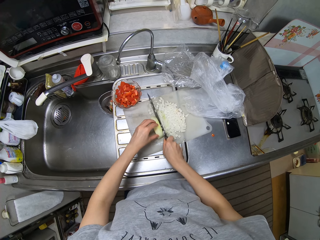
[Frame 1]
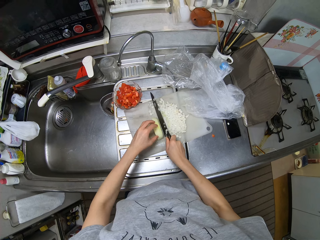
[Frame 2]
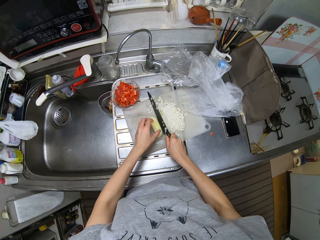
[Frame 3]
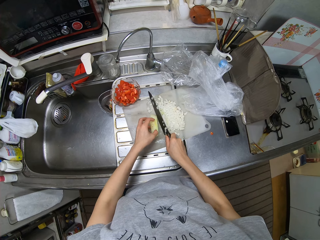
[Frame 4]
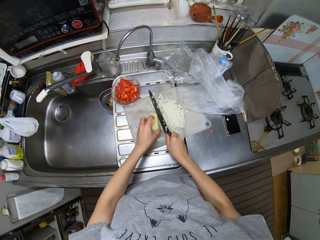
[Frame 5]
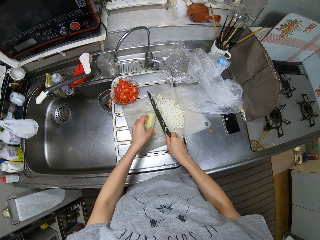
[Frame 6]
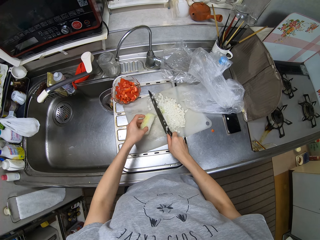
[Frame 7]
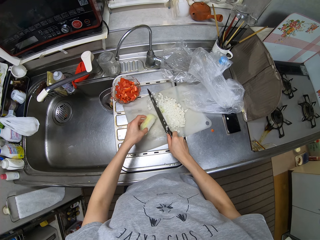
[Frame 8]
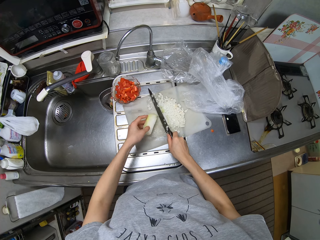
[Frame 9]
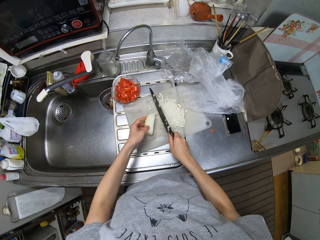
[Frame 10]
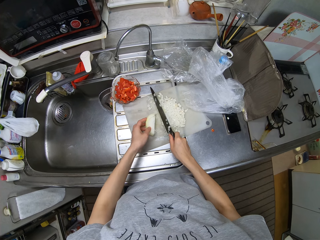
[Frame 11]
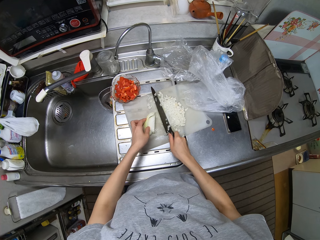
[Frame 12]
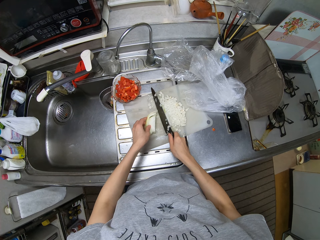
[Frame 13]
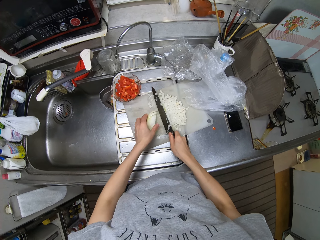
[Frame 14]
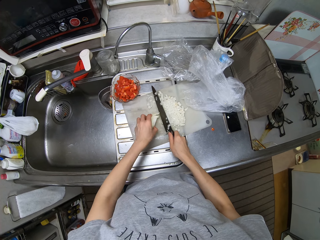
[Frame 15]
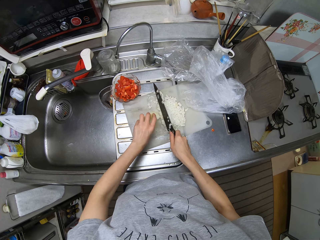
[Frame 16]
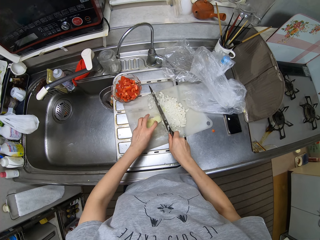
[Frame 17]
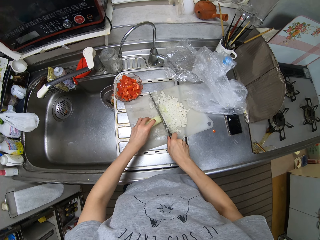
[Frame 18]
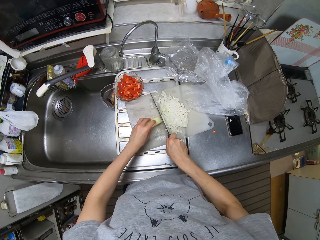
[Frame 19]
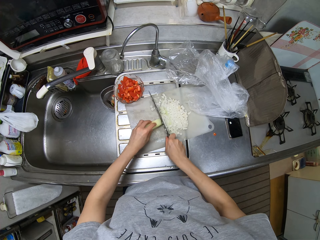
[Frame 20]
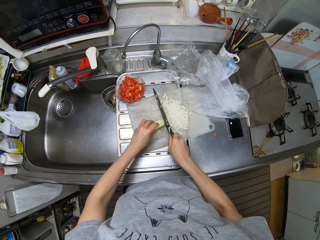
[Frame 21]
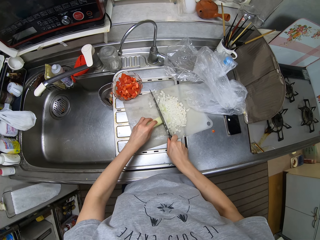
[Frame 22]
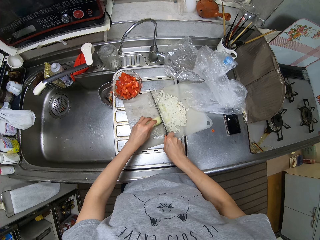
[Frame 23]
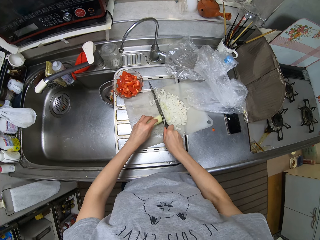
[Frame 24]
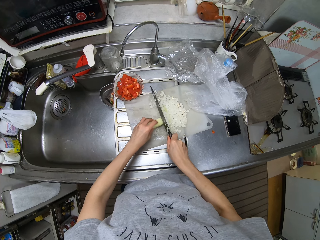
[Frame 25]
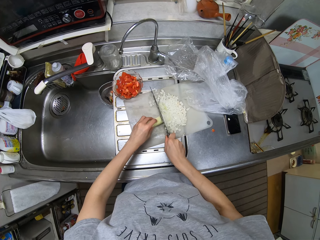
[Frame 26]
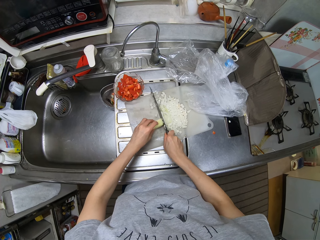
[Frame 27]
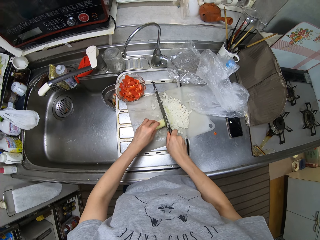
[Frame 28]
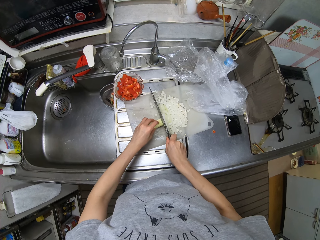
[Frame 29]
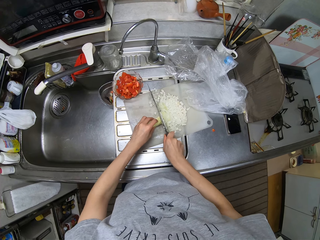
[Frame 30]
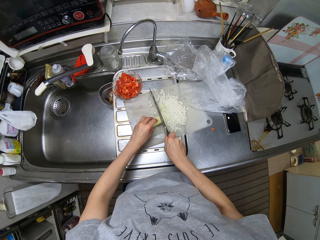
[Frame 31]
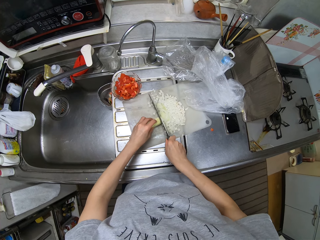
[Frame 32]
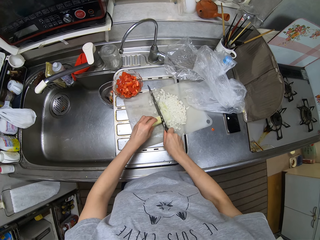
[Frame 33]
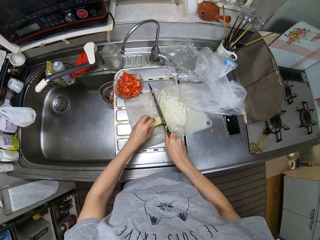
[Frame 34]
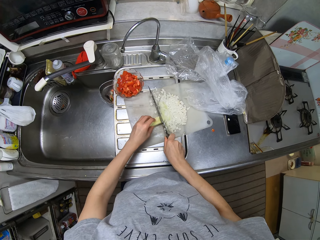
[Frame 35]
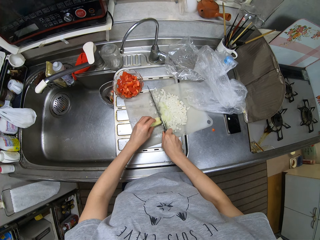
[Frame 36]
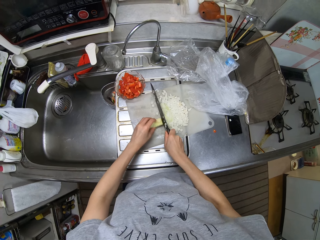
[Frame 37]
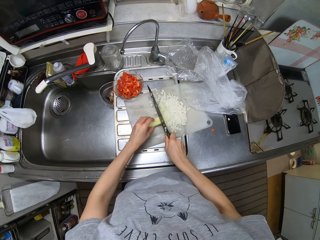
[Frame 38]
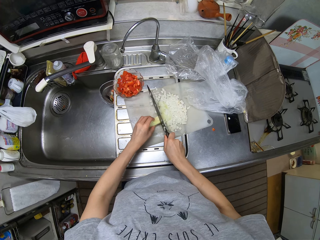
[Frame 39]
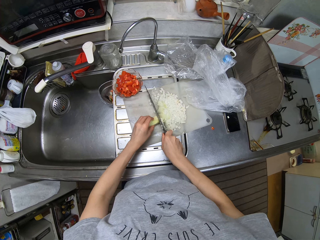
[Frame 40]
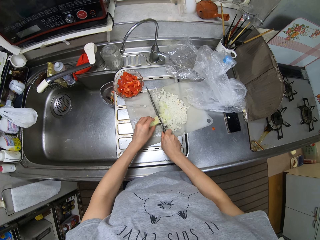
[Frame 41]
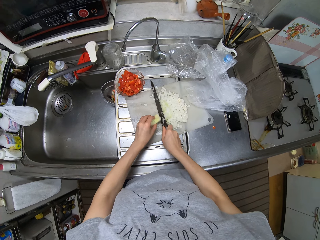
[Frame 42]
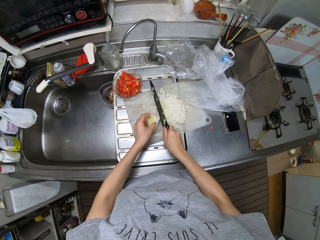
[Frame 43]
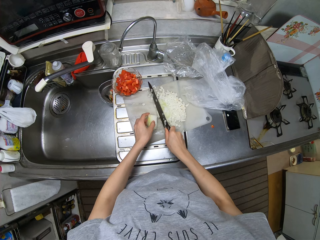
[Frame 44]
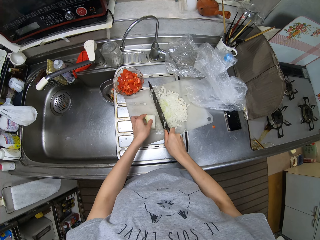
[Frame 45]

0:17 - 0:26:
The camera wearer turns the onion on the chopping board. They cut the onion with a knife on the chopping board.

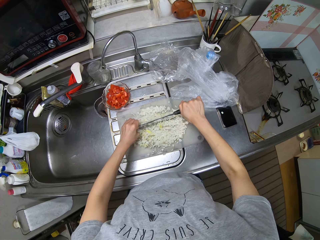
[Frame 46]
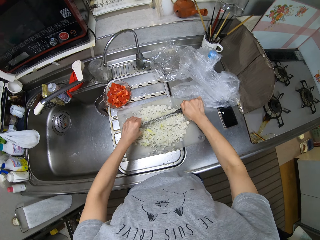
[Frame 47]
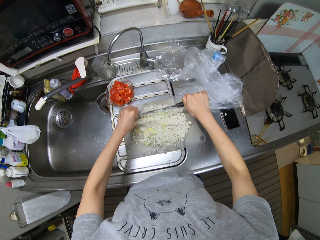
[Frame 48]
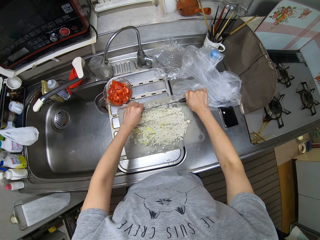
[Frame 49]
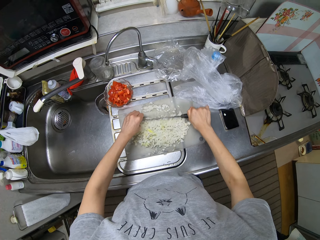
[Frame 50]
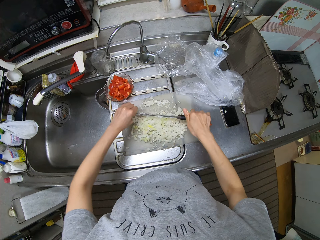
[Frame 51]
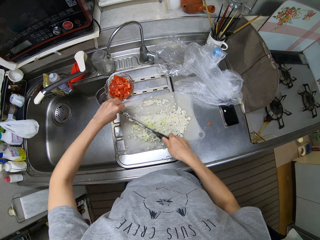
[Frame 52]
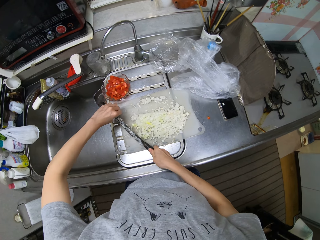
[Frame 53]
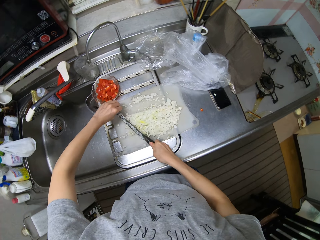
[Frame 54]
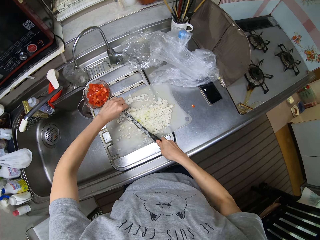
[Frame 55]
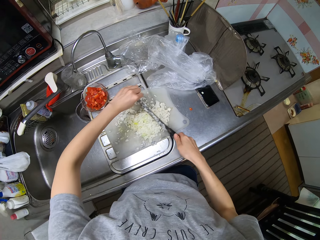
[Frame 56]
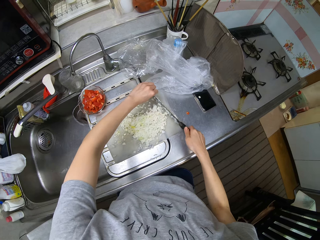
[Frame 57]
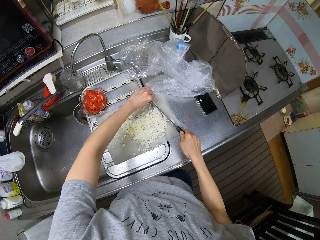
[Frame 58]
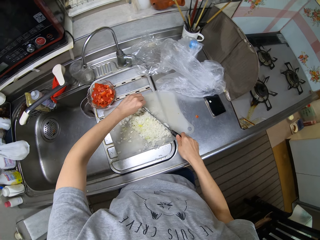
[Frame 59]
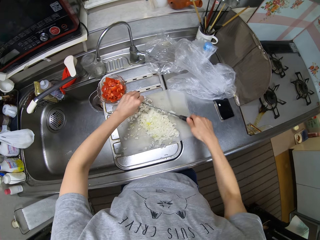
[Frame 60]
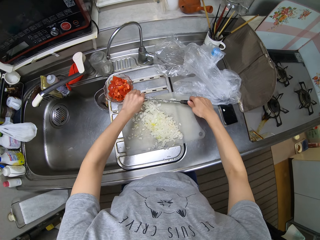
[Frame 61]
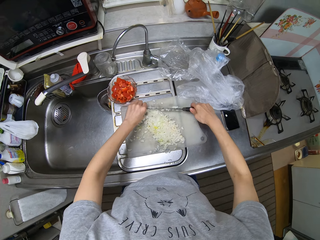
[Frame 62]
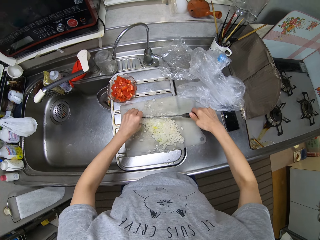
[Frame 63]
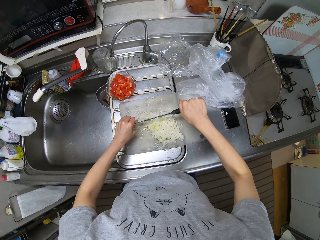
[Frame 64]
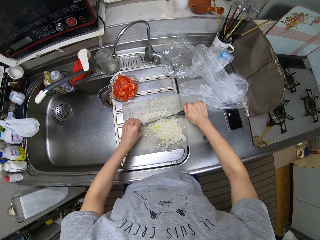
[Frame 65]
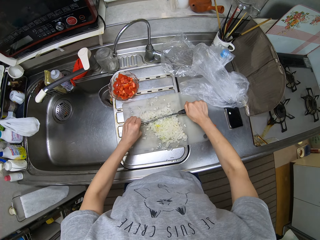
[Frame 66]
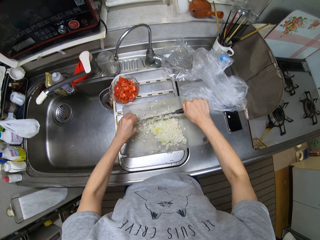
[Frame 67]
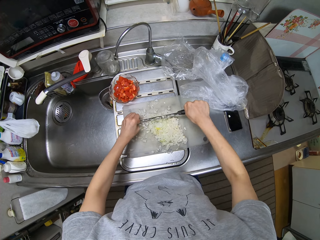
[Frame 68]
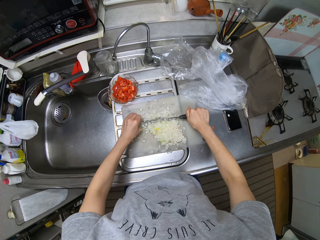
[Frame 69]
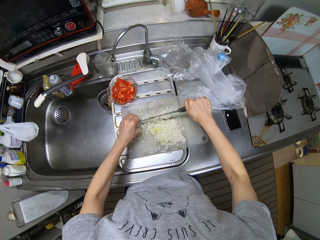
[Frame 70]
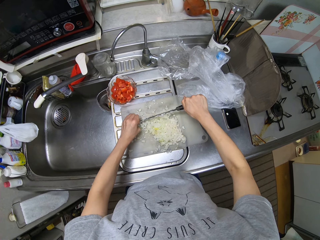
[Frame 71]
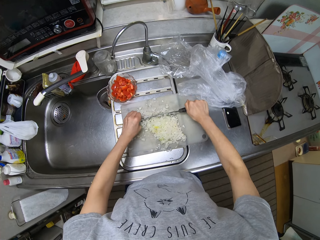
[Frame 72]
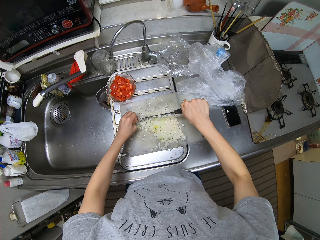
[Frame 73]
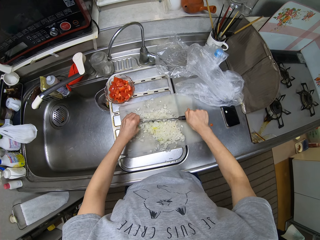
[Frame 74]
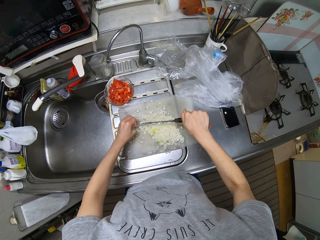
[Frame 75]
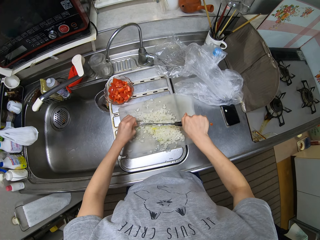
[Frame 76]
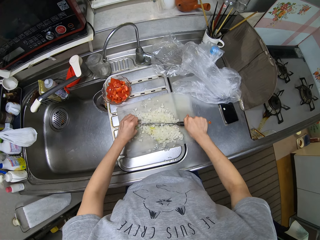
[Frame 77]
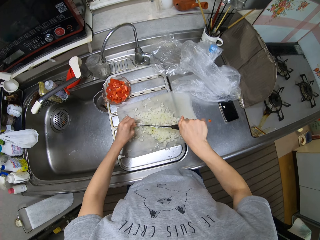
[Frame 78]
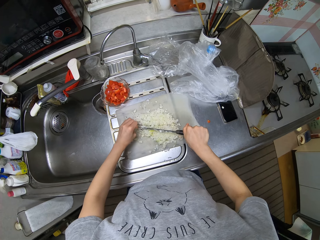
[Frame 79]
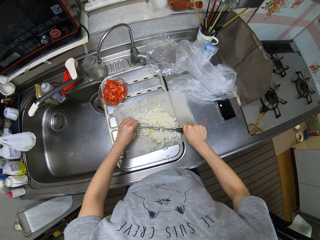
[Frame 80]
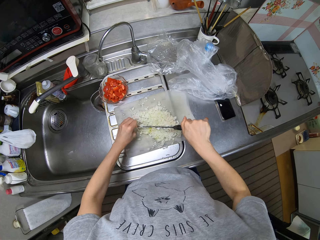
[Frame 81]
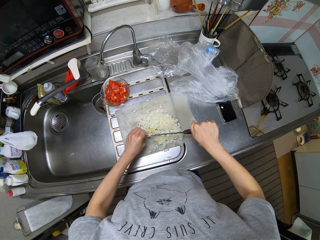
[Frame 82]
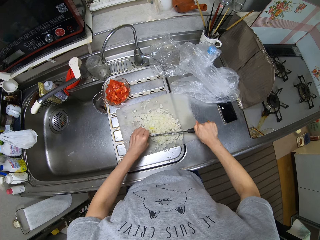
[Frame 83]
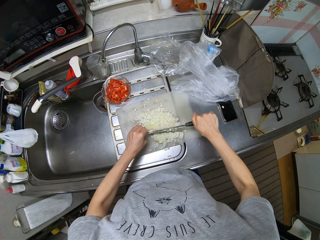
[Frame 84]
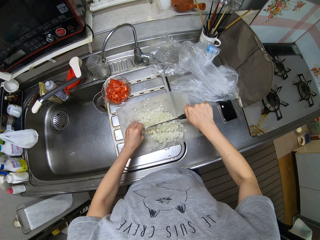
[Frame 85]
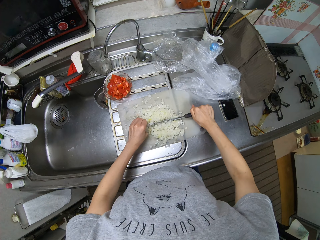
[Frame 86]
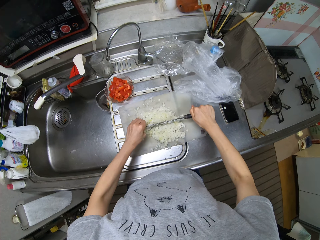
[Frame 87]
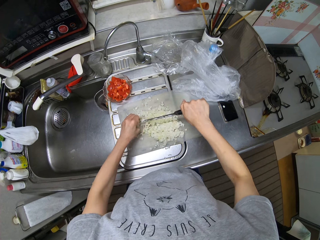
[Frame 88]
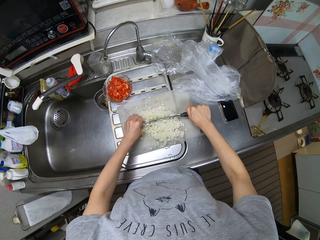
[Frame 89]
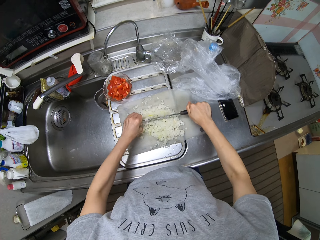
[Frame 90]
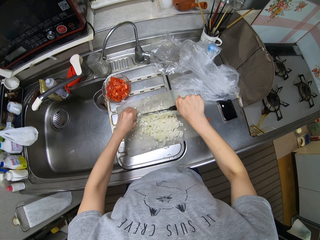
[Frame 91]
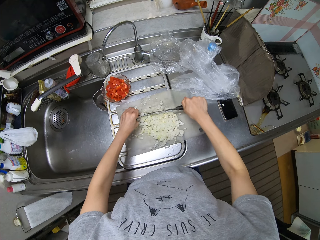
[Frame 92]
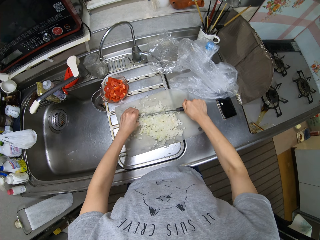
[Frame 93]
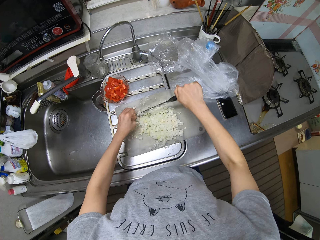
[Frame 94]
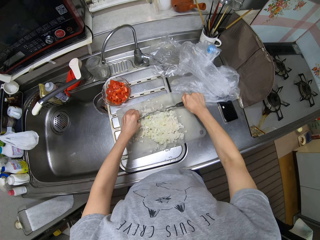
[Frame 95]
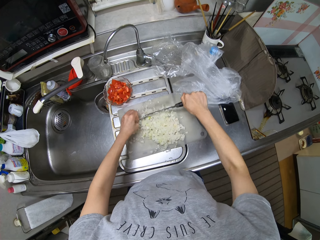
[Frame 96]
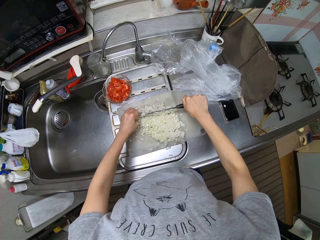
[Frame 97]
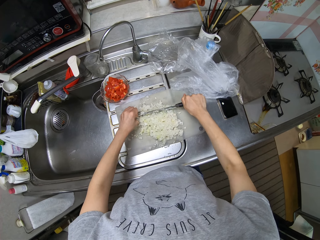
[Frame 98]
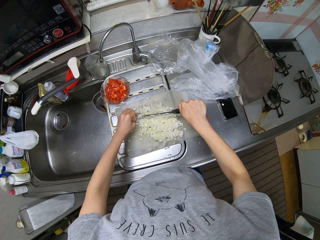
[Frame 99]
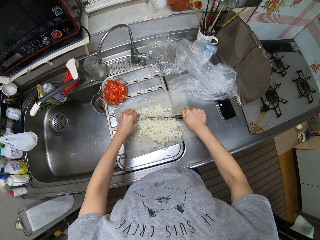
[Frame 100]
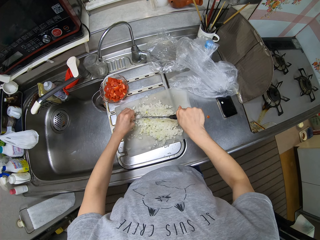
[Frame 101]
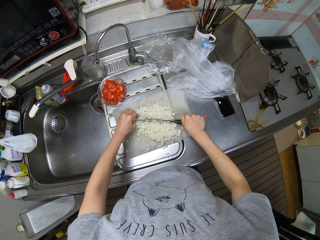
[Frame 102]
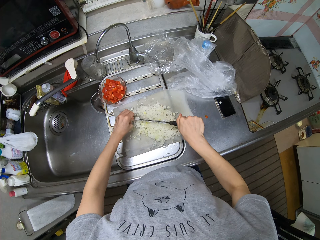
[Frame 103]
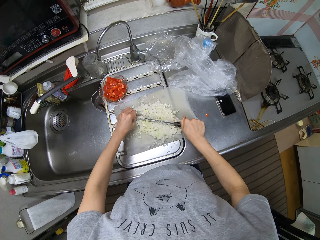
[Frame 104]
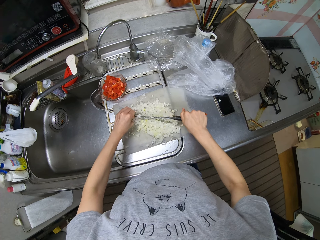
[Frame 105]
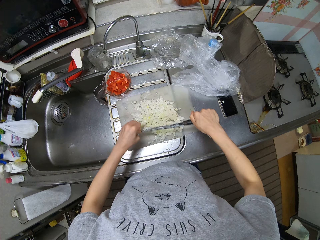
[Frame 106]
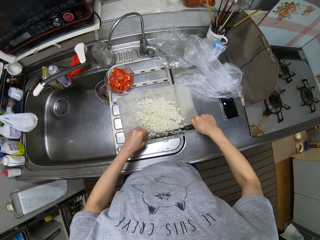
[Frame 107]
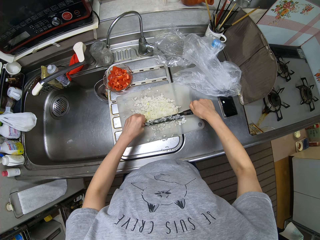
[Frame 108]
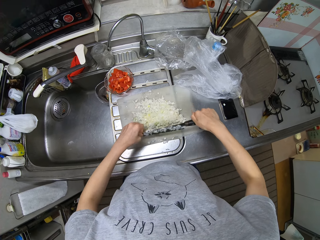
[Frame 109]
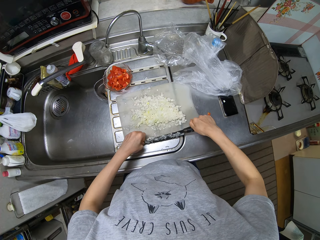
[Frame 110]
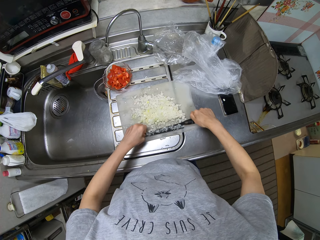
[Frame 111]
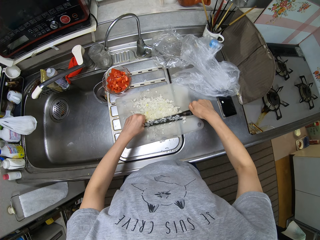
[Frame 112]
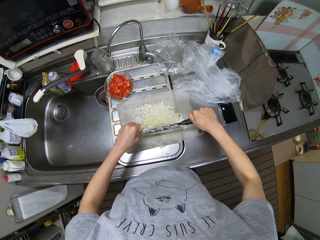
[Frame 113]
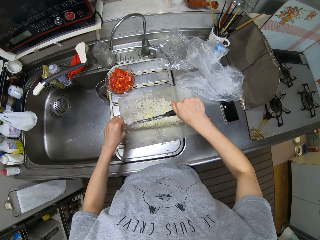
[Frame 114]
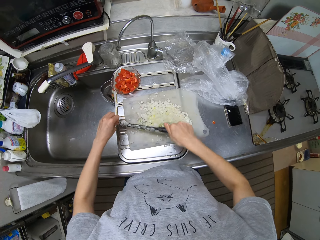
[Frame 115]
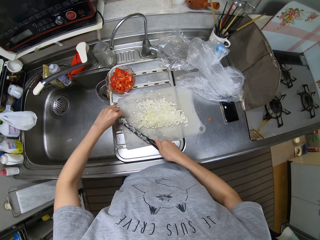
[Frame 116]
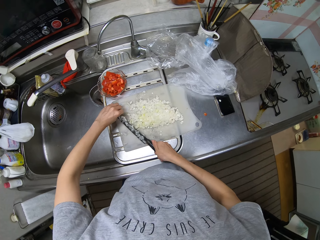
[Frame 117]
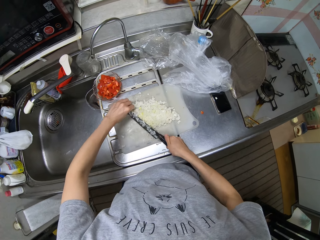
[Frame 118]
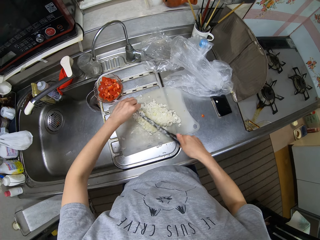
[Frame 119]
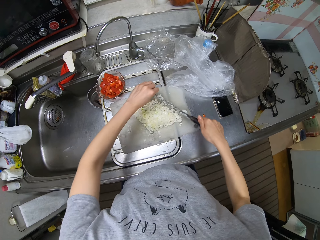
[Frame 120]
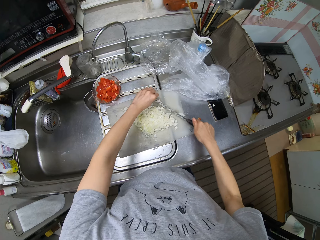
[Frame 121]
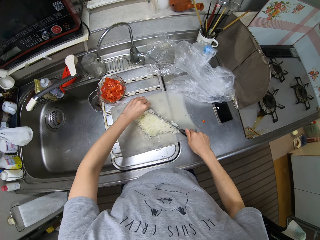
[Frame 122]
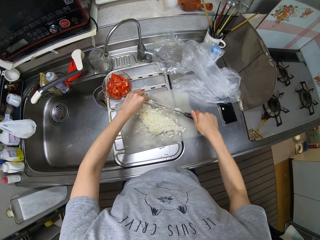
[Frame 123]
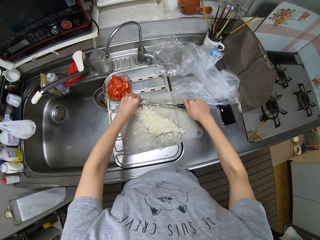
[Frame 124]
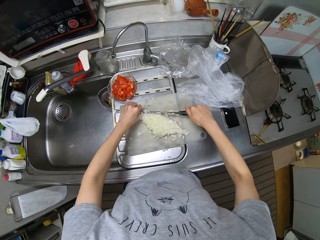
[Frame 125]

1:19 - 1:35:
The camera wearer gathers pieces of onion on the chopping board with a knife. They cut the onion with the knife on the chopping board. They gather pieces of the onion on the chopping board with the knife.
